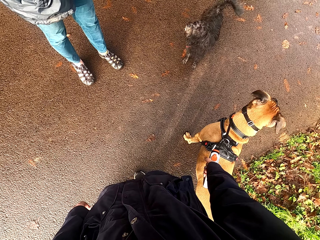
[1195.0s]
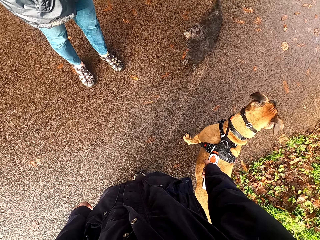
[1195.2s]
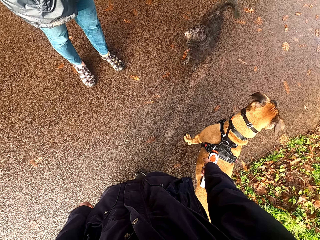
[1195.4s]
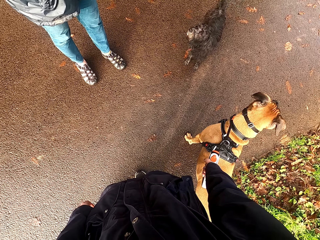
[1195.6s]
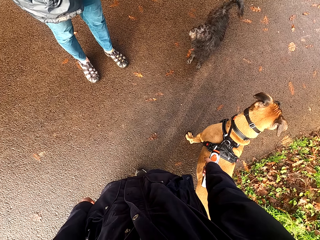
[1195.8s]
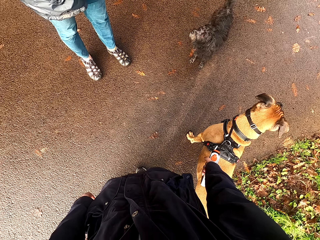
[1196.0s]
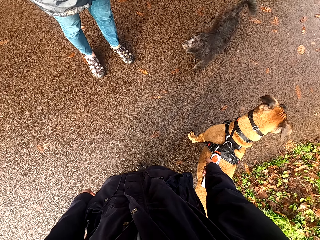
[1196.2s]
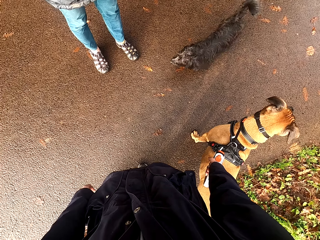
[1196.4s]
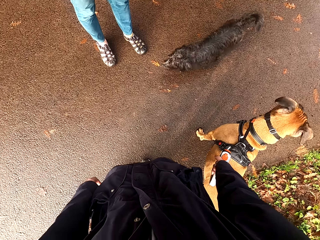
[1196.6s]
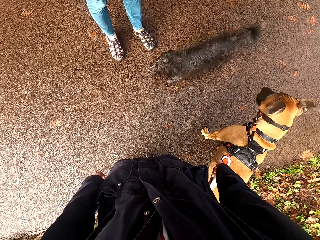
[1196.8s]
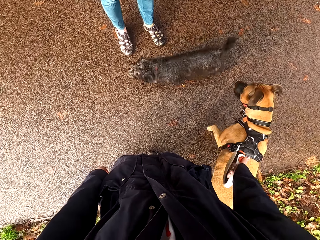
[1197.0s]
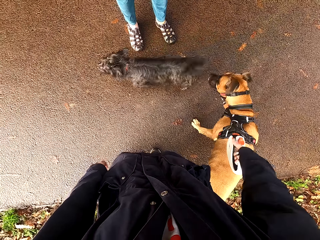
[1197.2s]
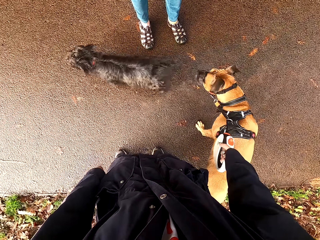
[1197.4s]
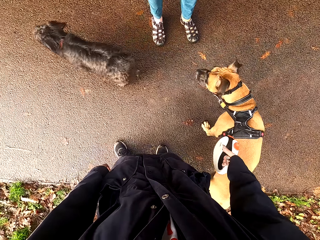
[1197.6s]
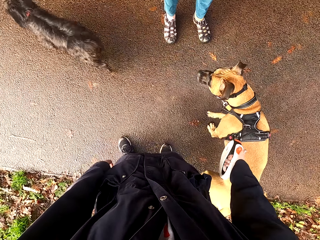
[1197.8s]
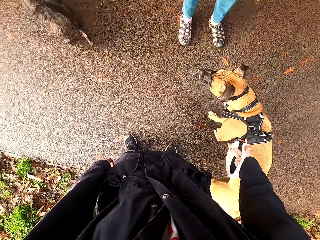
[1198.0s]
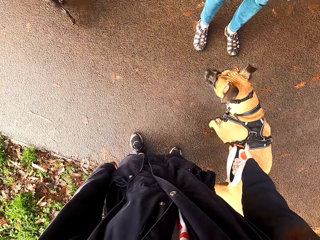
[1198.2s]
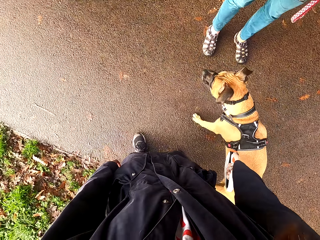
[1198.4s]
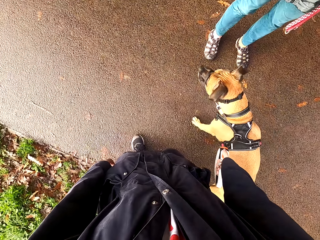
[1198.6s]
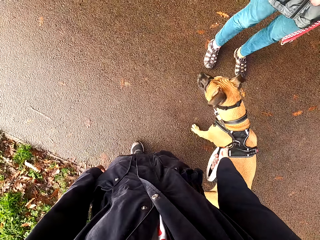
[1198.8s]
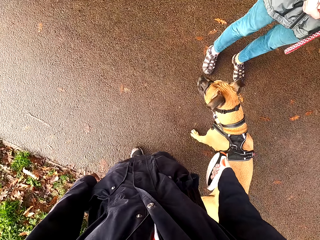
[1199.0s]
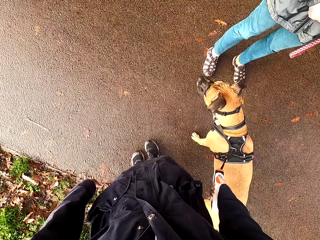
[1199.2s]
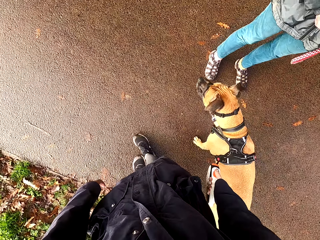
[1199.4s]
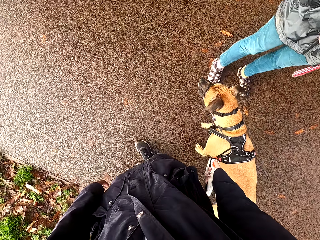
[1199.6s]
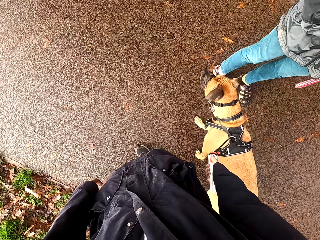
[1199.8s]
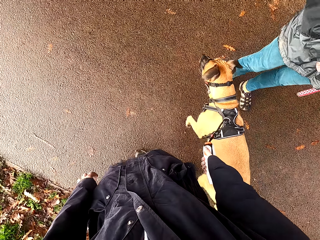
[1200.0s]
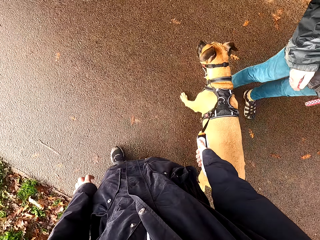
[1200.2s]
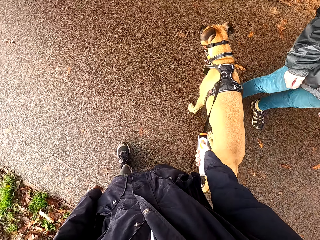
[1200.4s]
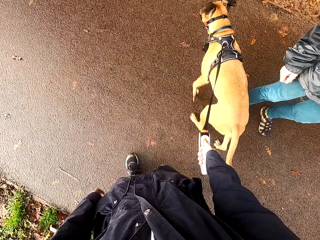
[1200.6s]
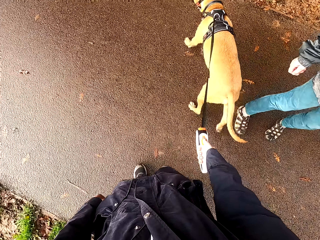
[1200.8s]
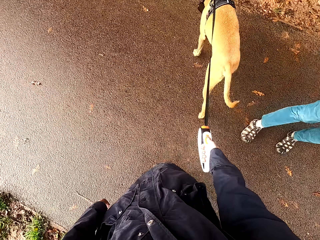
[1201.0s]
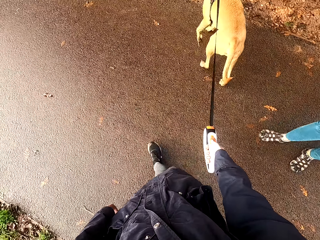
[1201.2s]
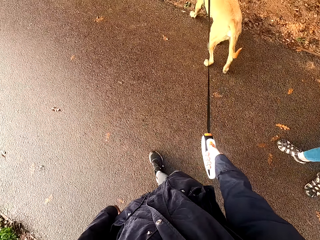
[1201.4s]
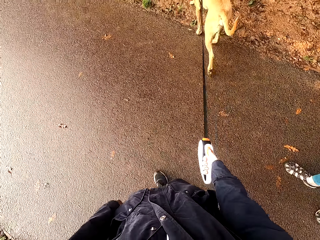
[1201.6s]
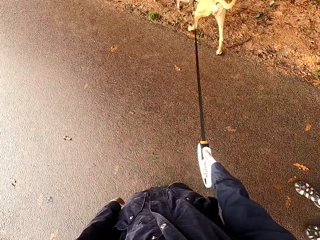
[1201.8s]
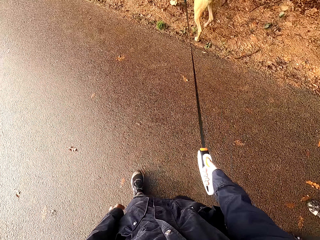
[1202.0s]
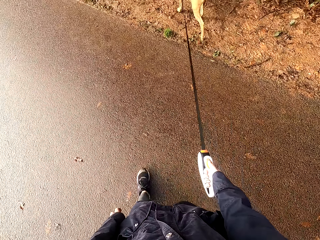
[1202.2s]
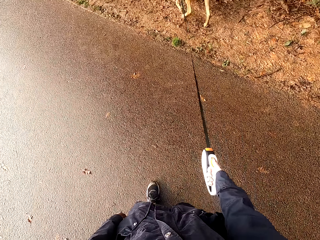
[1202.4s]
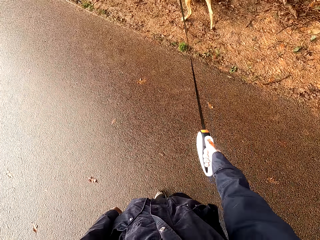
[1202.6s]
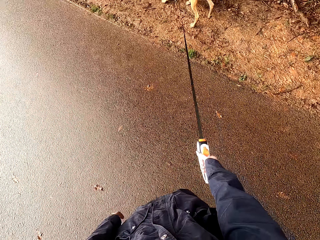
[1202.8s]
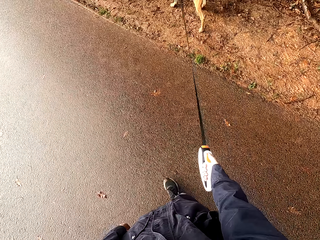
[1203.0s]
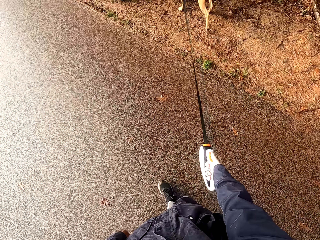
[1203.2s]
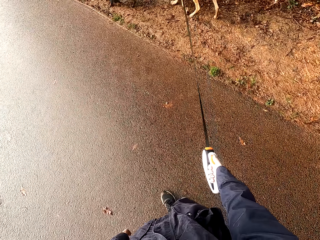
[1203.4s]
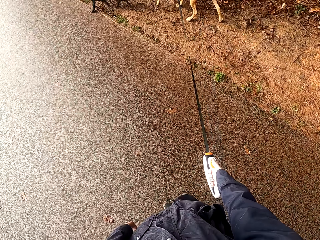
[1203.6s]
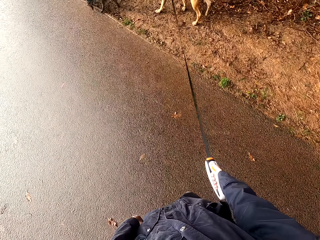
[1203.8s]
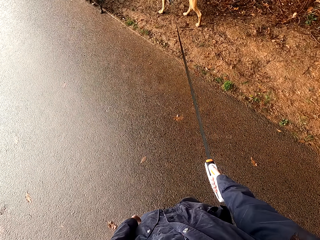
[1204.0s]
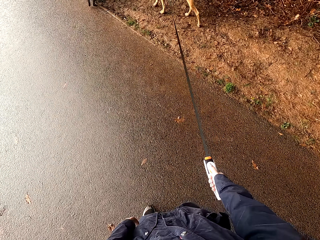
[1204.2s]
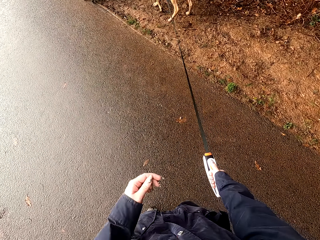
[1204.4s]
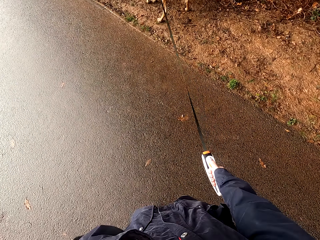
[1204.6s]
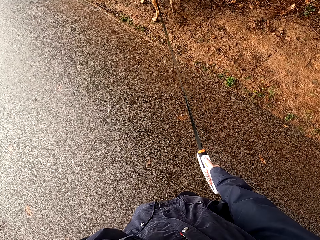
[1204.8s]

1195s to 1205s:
The dog walks on the road. The camera wearer moves around. The woman talks to the dog. The camera wearer talks to another dog on the road. The other dog walks towards the first dog on the road.

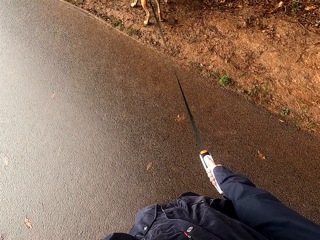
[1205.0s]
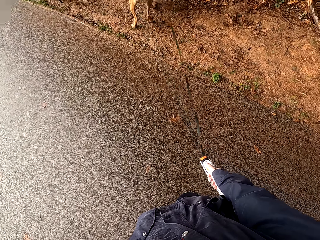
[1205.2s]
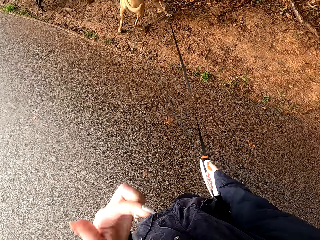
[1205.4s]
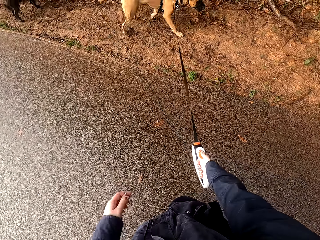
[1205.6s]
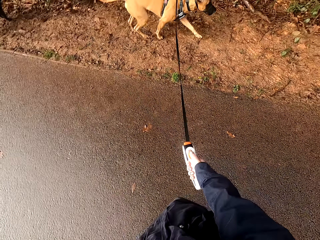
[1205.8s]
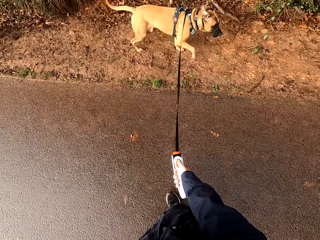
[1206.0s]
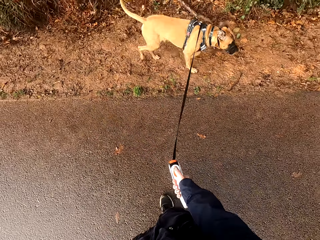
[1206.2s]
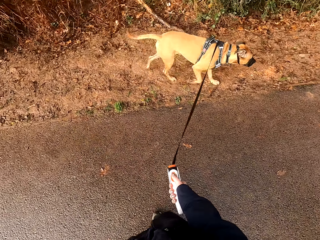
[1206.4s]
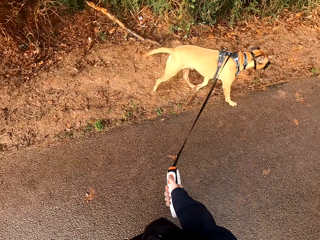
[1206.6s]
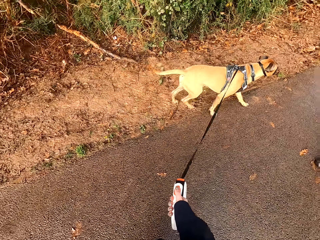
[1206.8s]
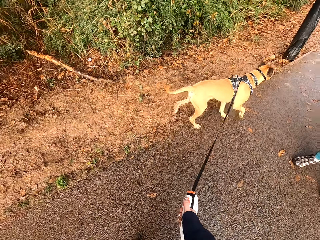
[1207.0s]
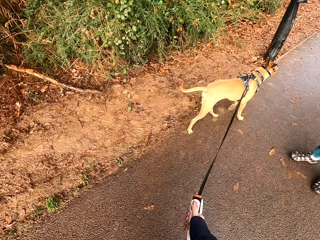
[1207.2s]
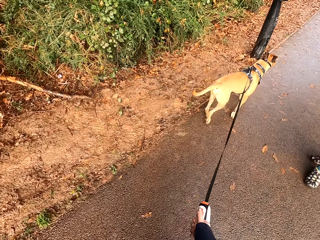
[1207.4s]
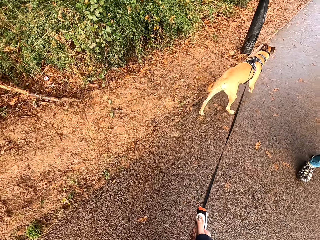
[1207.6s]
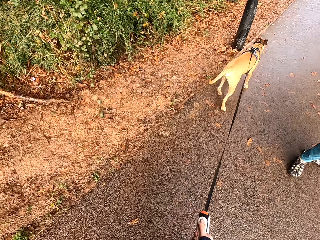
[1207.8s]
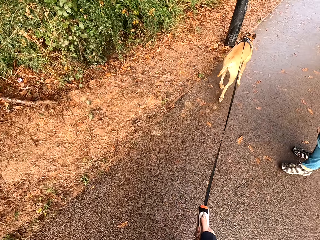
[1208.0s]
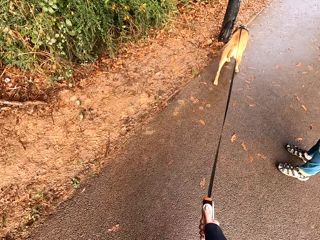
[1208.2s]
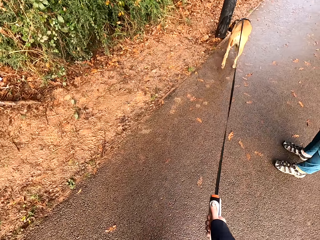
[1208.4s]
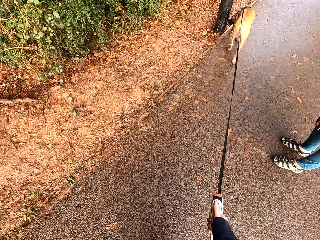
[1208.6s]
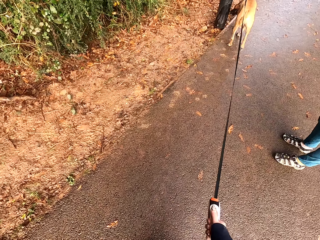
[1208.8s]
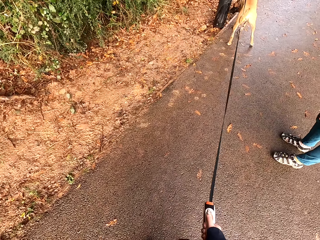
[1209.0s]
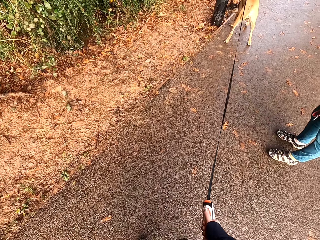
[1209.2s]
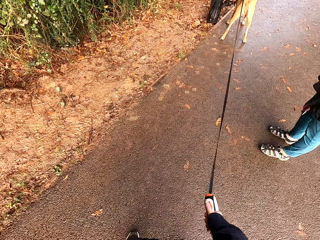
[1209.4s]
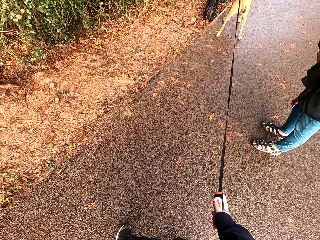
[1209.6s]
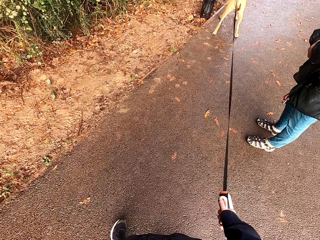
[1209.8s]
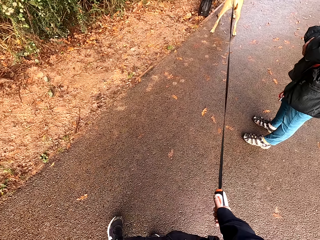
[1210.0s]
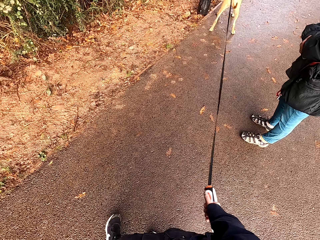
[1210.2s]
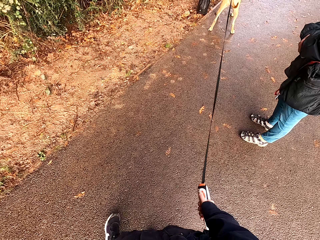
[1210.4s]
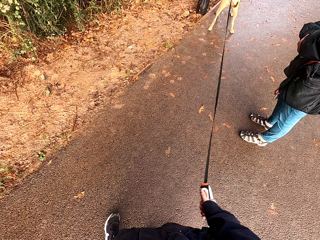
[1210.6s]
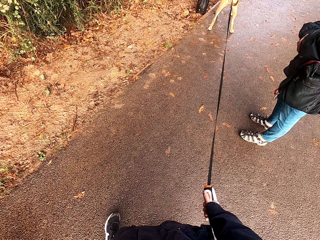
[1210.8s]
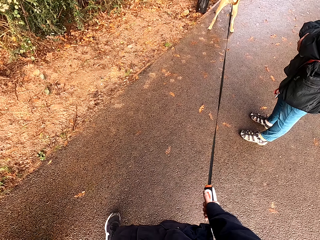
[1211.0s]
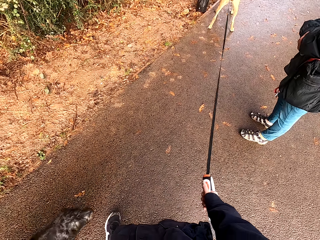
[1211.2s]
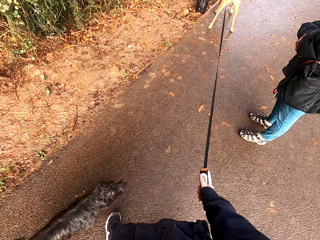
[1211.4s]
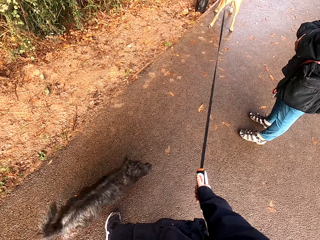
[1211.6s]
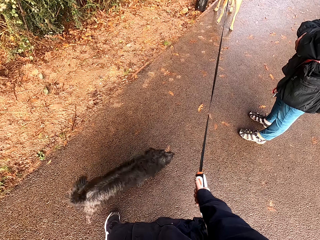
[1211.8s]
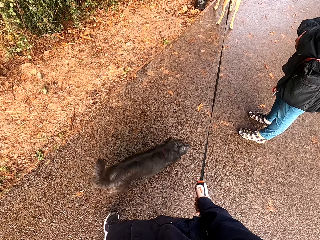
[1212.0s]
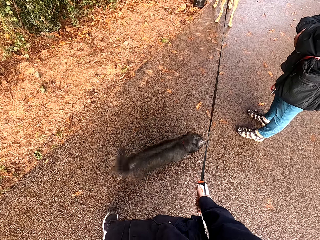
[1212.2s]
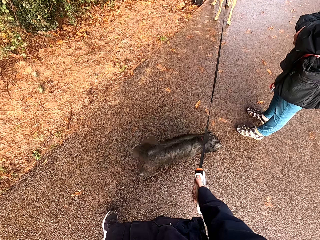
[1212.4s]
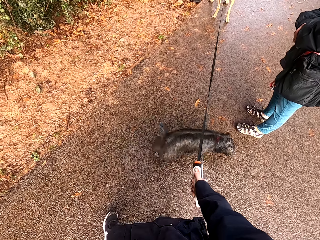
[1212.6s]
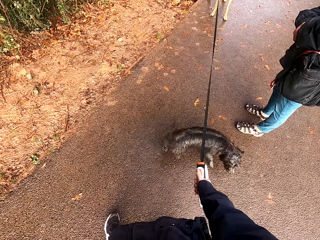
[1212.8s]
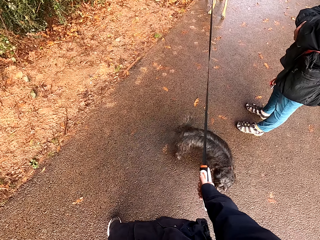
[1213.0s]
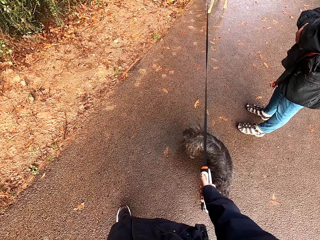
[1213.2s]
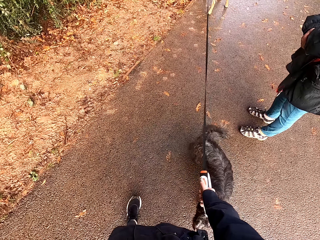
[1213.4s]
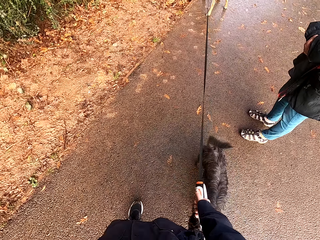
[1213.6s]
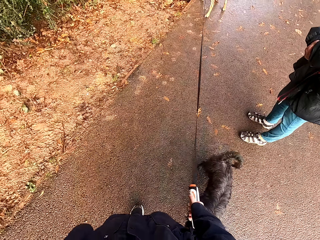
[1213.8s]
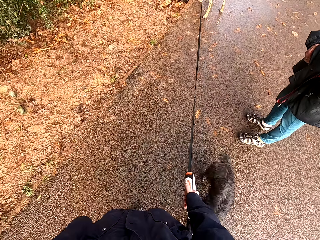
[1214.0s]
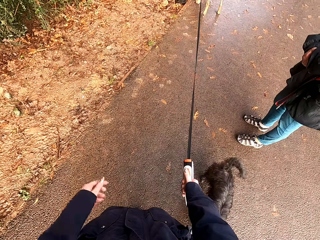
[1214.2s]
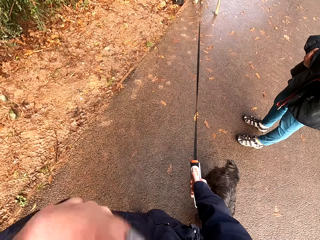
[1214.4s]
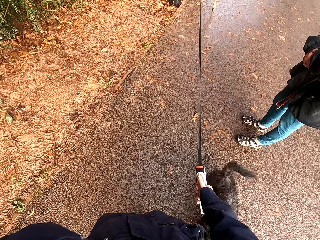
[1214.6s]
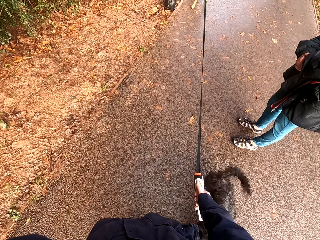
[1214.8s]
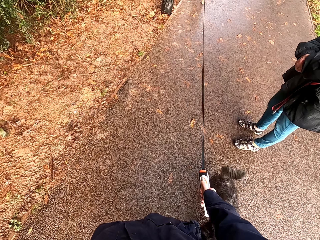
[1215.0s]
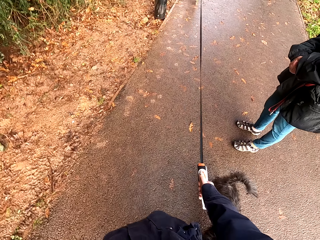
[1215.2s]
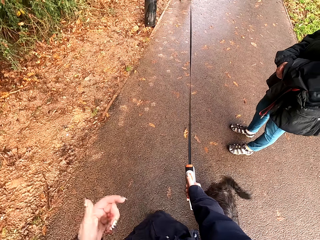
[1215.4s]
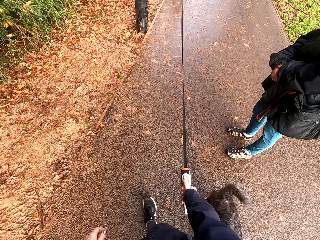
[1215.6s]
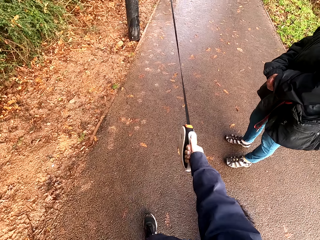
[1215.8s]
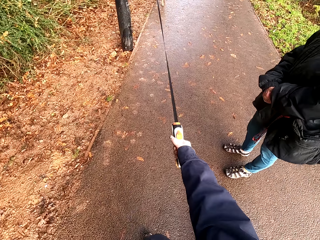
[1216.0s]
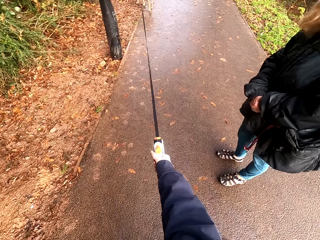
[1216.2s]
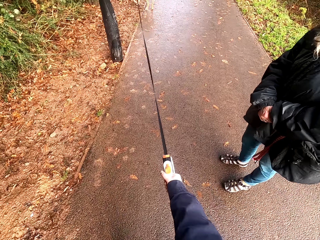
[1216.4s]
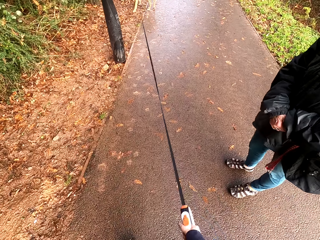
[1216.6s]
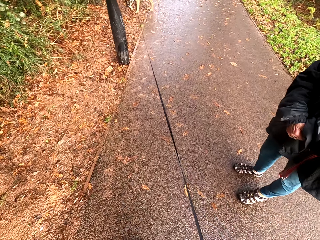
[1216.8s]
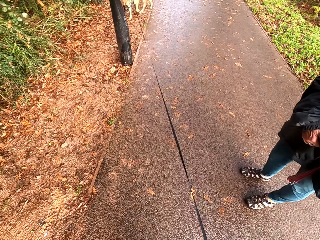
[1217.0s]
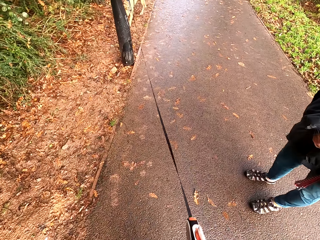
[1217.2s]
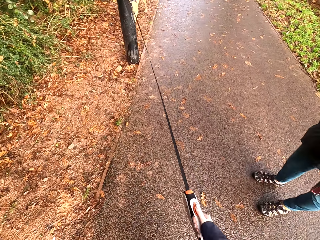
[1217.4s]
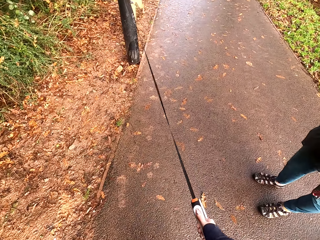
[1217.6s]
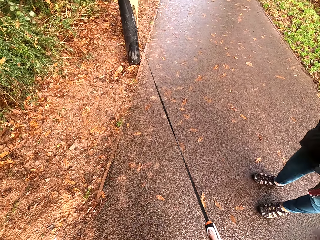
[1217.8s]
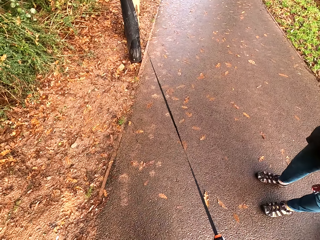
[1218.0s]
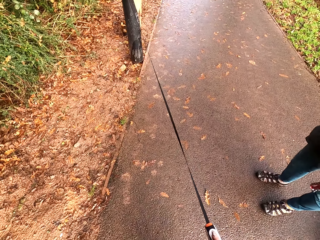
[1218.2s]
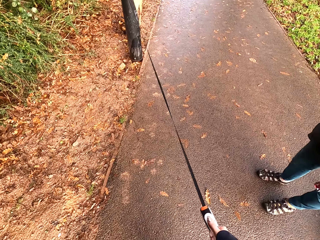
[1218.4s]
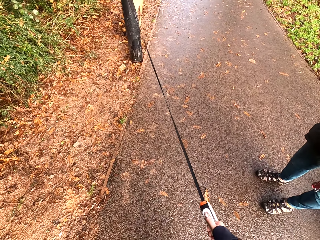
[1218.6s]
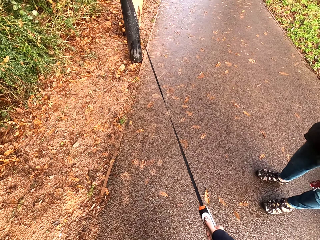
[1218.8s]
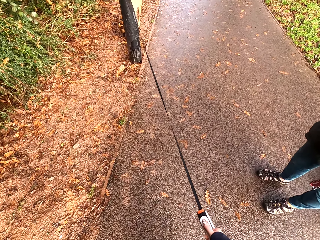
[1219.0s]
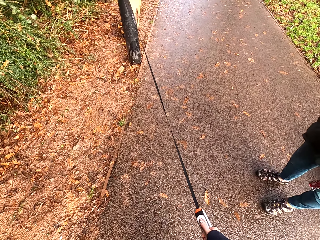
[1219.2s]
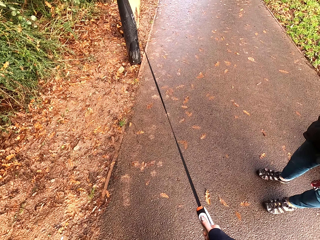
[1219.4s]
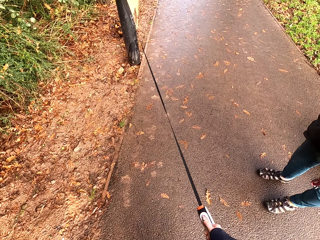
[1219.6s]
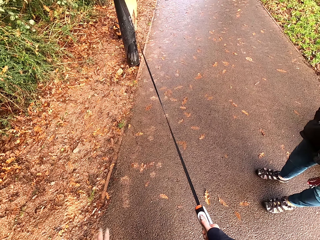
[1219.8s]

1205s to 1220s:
The dog sniffs around the road. Another dog walks towards the camera wearer and the woman. The camera wearer touches her face with her left hand. She talks to the woman.
